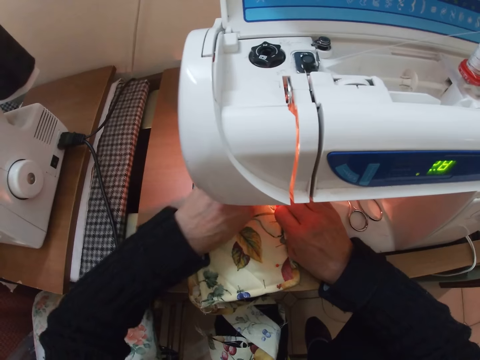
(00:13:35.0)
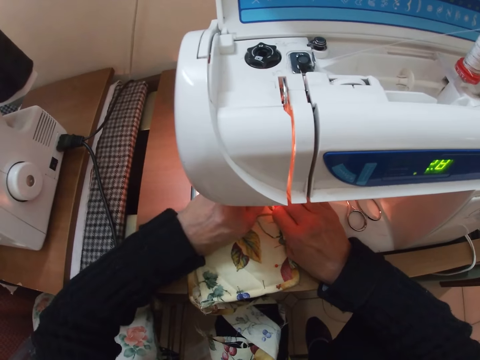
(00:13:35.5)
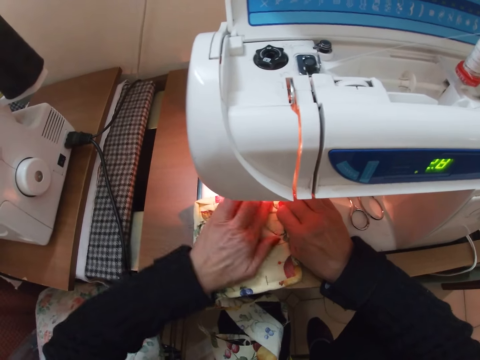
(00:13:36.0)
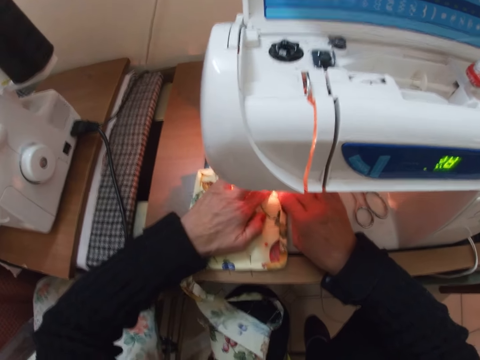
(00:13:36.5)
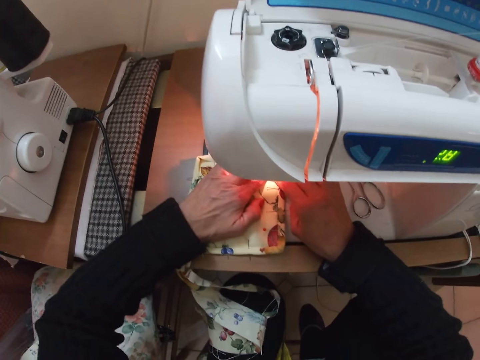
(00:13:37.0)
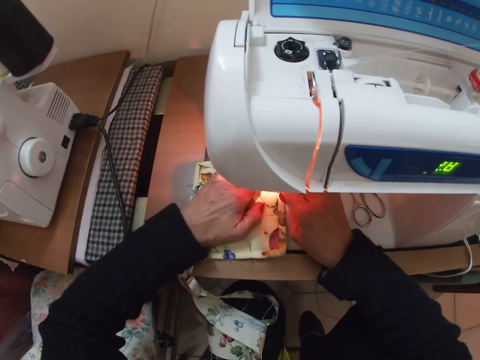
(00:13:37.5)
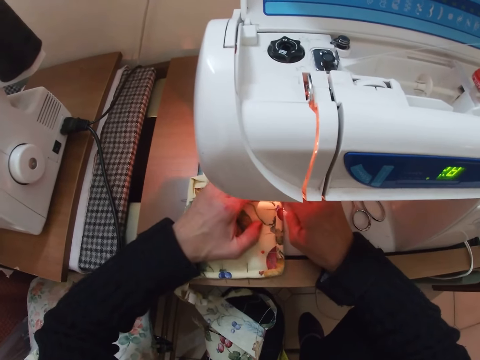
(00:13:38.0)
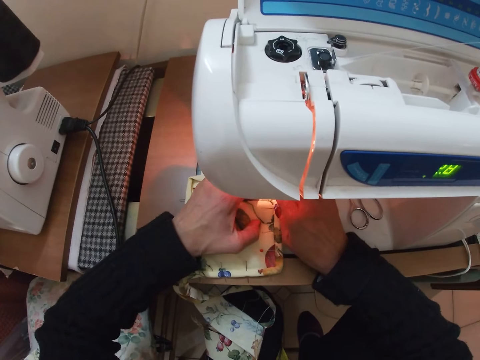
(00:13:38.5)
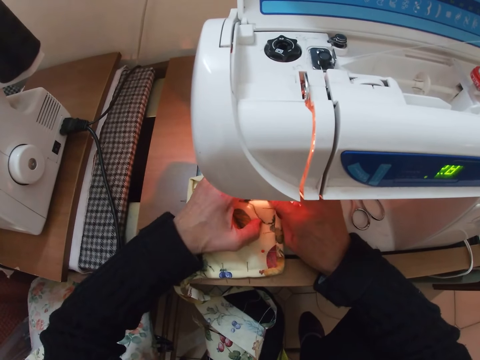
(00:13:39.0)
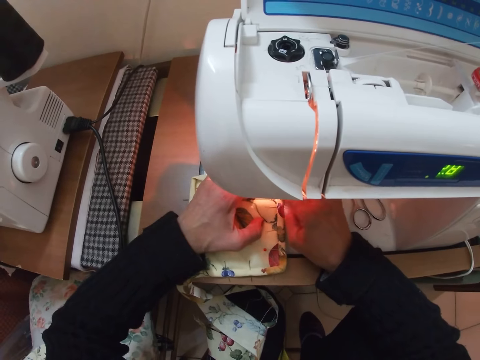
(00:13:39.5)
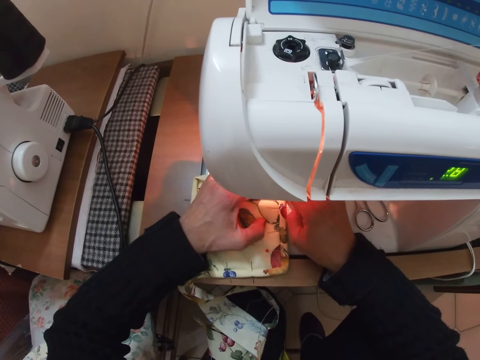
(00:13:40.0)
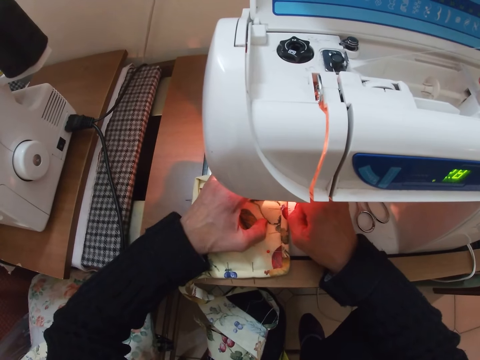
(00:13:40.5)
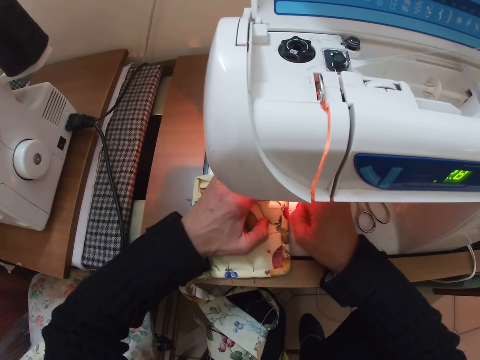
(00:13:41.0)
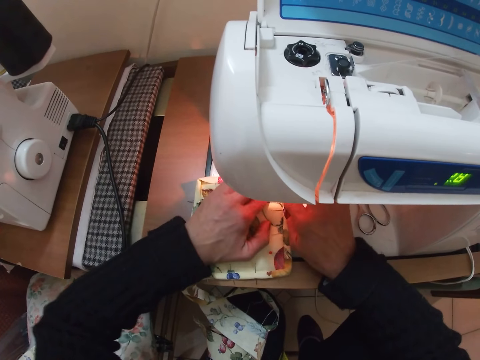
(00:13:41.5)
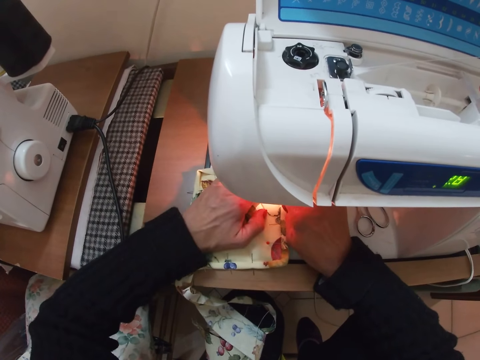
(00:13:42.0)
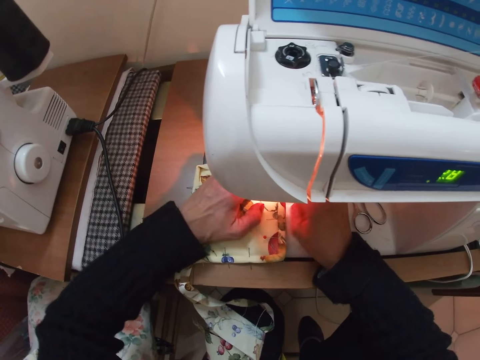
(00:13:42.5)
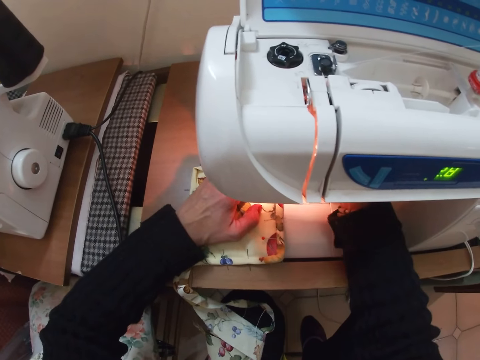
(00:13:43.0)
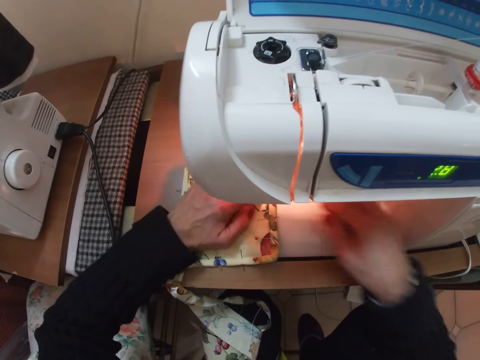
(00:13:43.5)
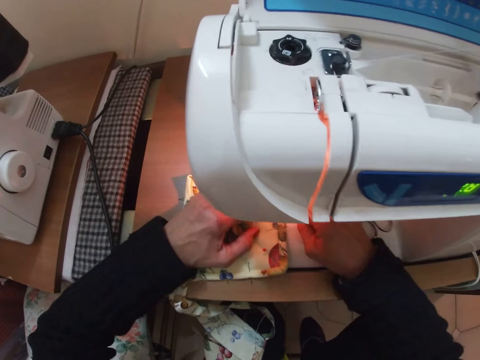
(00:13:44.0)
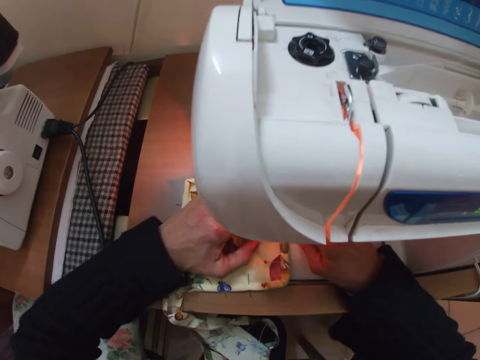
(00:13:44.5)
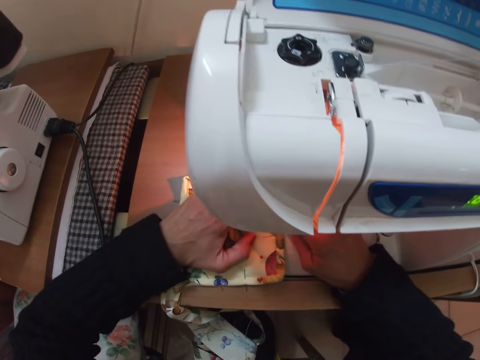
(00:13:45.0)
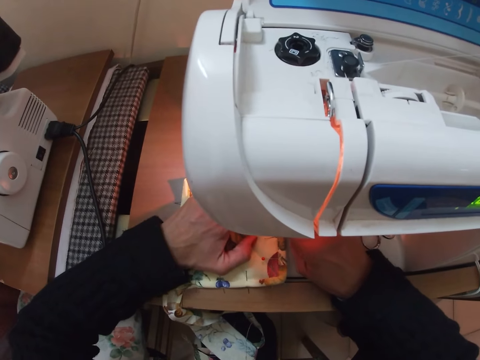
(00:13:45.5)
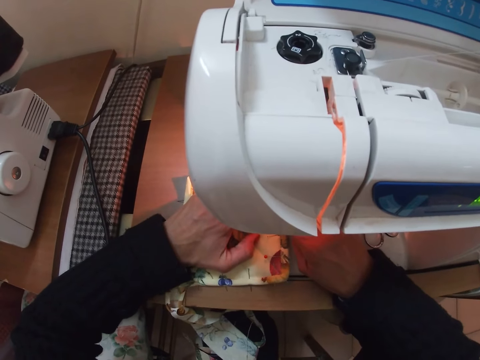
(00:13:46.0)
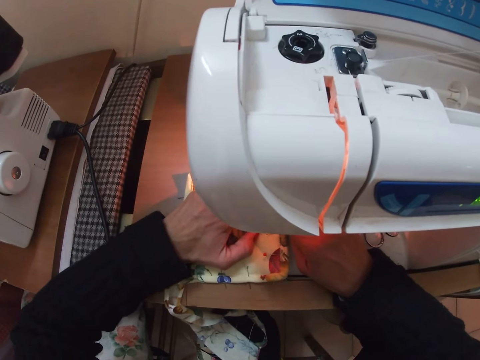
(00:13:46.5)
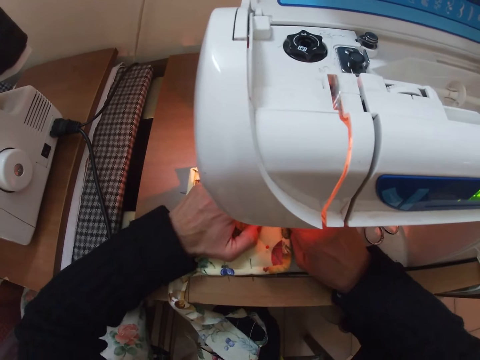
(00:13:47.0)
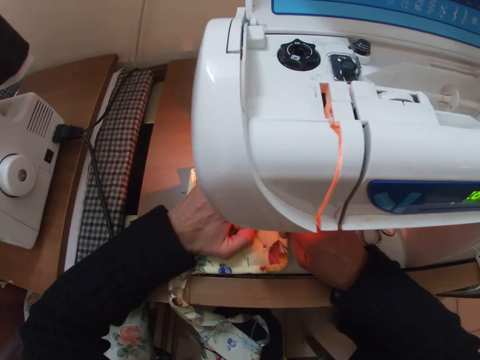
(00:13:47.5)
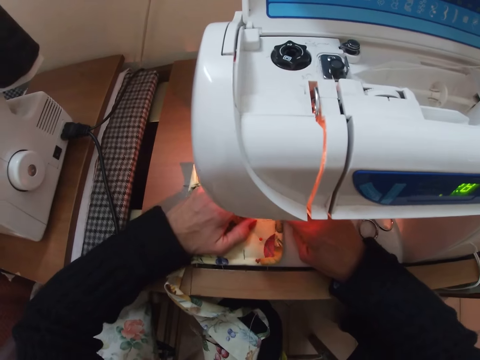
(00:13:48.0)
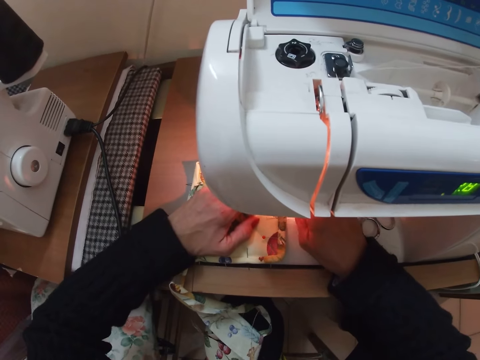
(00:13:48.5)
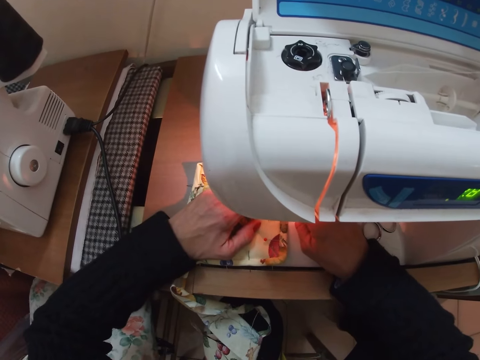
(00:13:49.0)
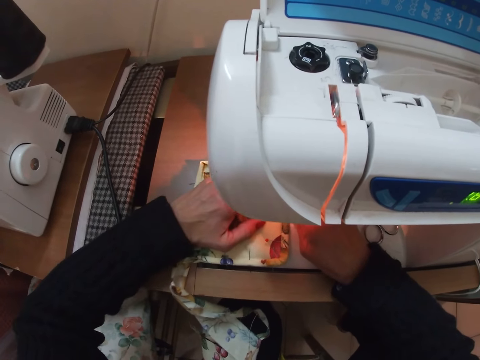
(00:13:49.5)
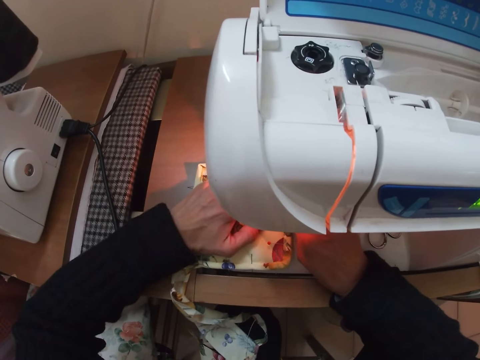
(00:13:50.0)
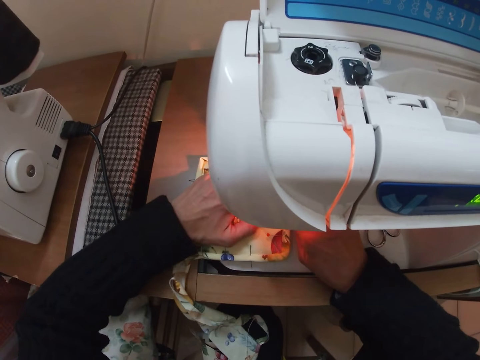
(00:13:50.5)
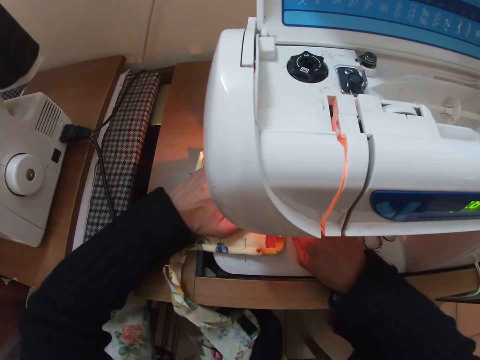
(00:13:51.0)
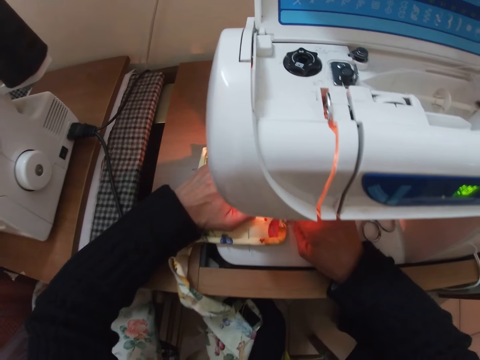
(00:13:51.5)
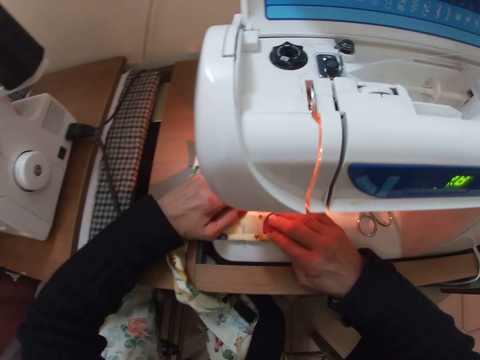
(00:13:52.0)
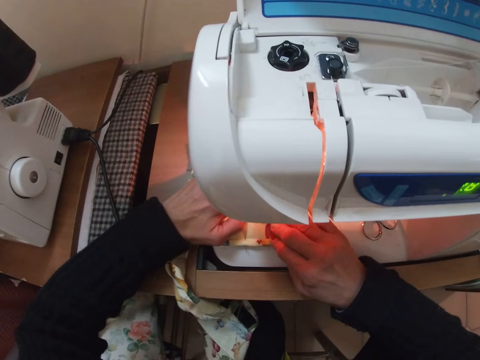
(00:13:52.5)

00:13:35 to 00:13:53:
The camera wearer lowers the presser foot lever. They sew the cloth or garment with the sewing machine. They adjust the garment. They sew the garment.

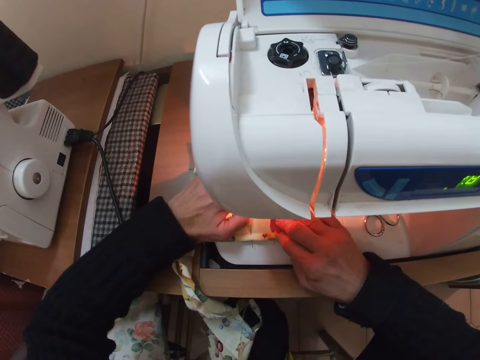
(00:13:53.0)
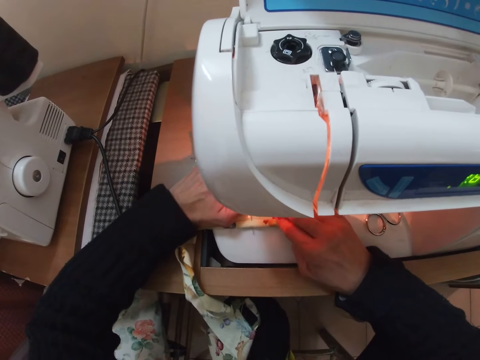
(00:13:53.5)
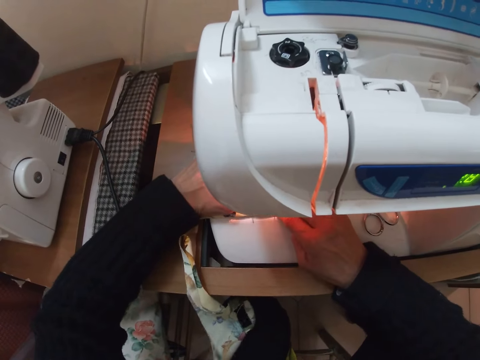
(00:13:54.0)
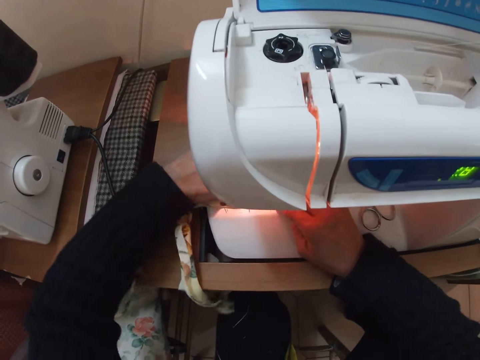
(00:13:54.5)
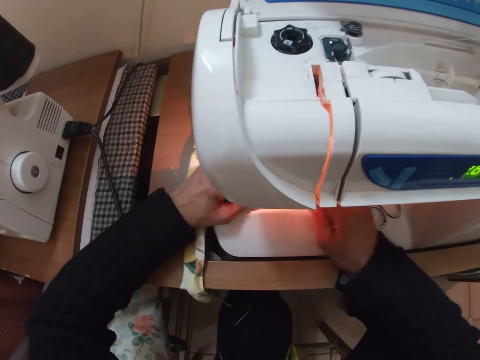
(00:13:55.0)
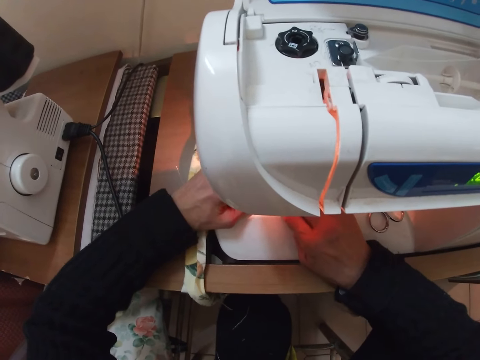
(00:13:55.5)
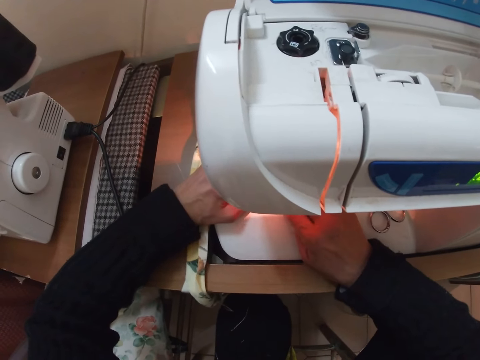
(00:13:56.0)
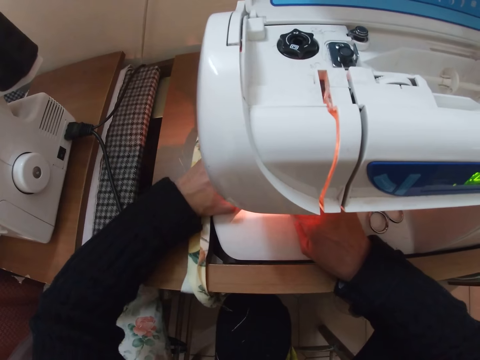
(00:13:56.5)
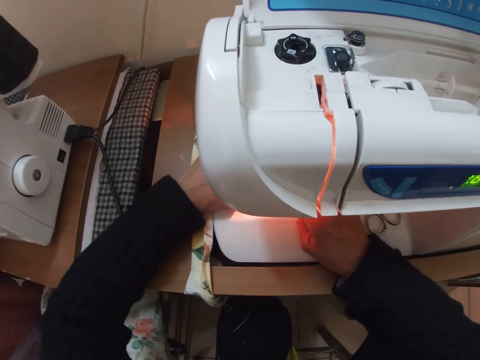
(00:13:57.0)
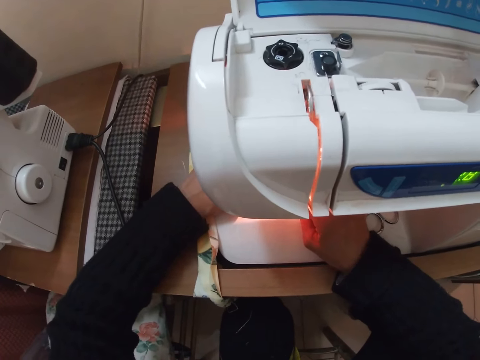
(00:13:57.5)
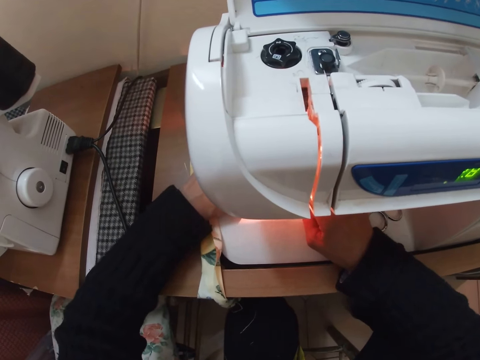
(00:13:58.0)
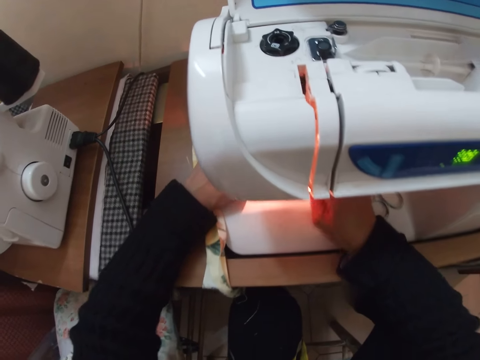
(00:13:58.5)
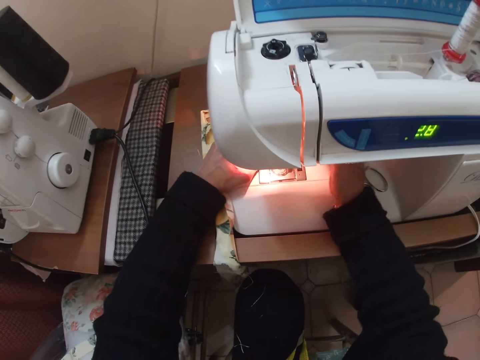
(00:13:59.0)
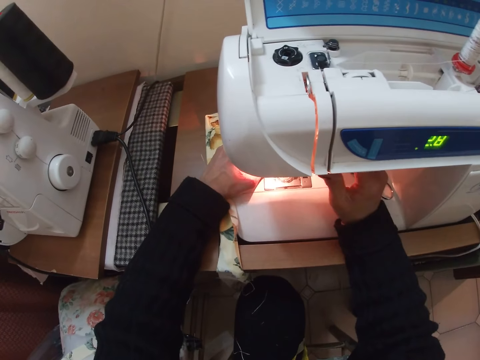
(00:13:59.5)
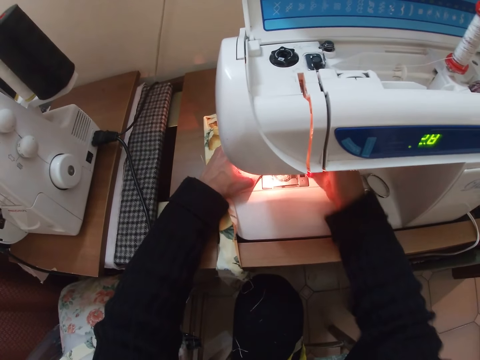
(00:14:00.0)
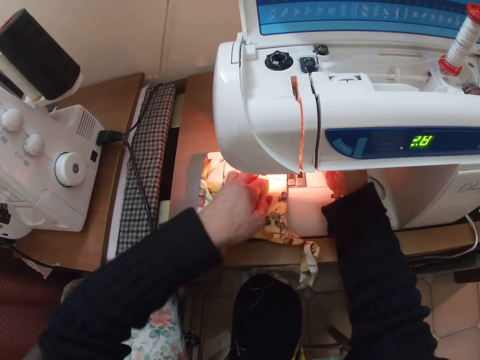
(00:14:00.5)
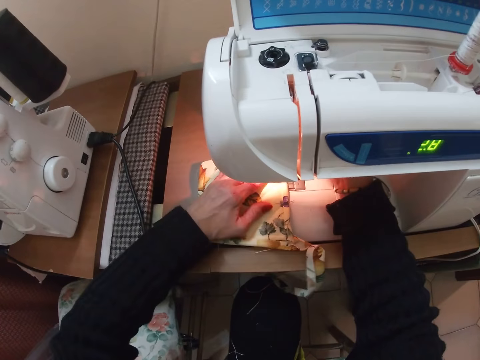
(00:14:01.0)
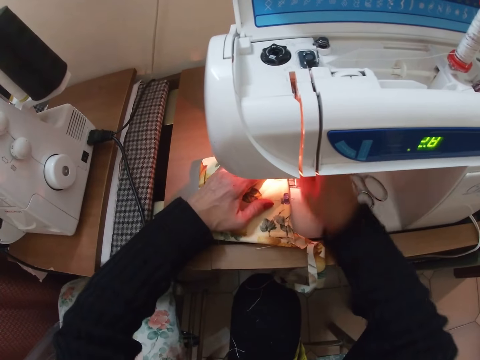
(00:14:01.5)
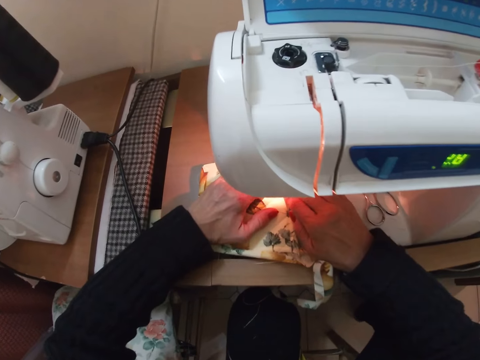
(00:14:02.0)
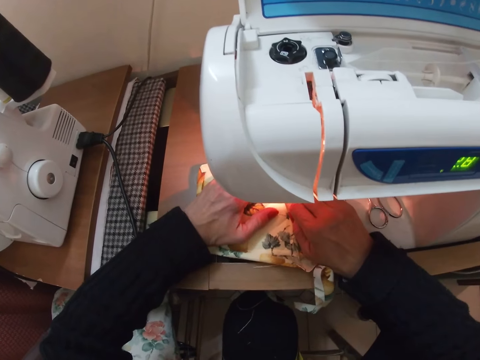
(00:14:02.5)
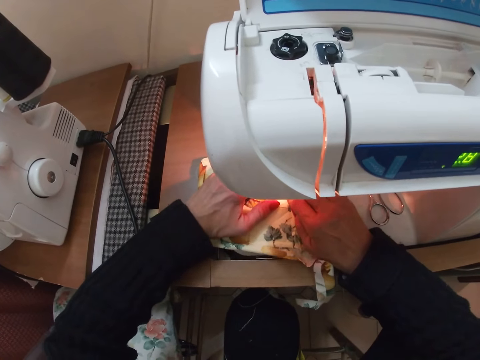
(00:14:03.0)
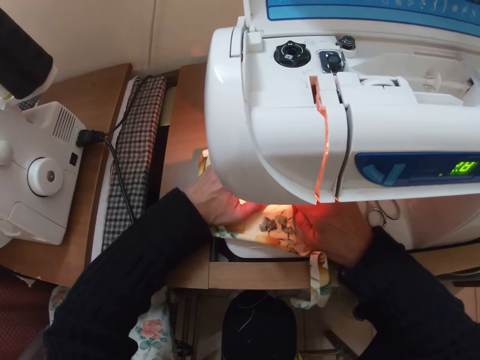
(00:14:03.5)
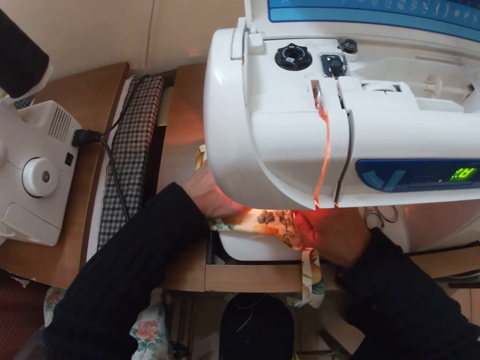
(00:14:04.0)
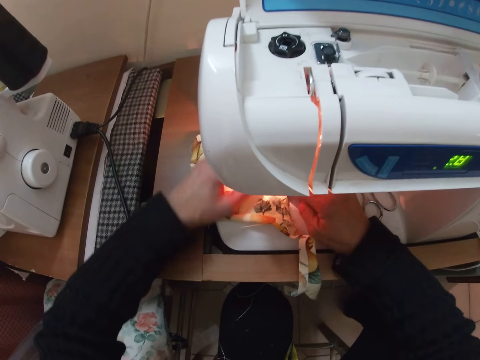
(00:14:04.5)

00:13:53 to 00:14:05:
The camera wearer adjusts a part of the sewing machine with her right hand. She operates the sewing machine. She adjusts the cloth on the sewing machine with her left hand. She sews the cloth with the sewing machine.
